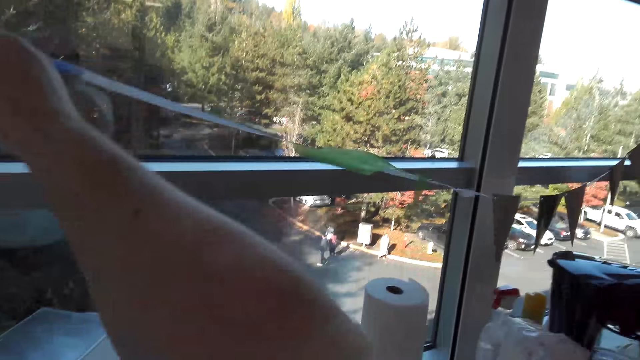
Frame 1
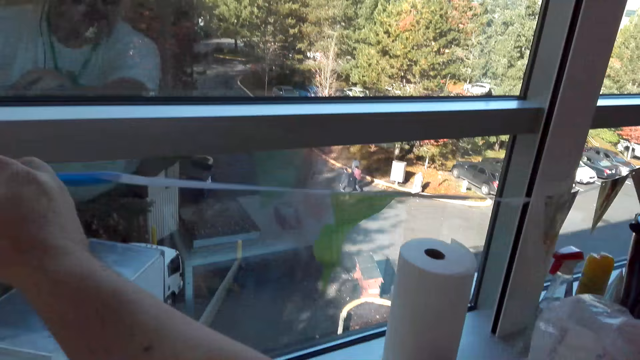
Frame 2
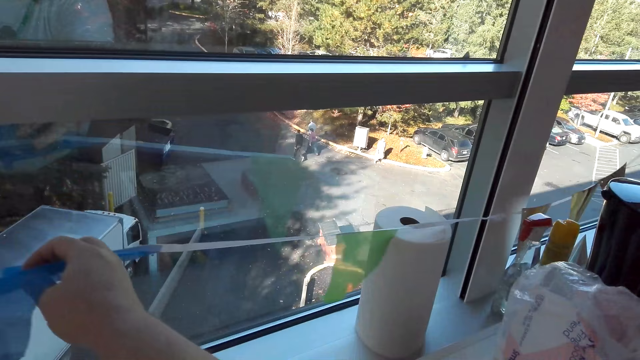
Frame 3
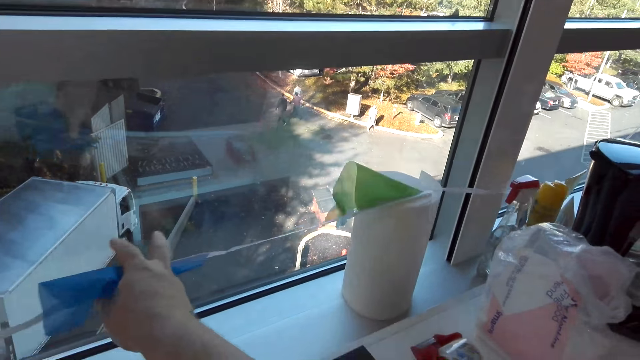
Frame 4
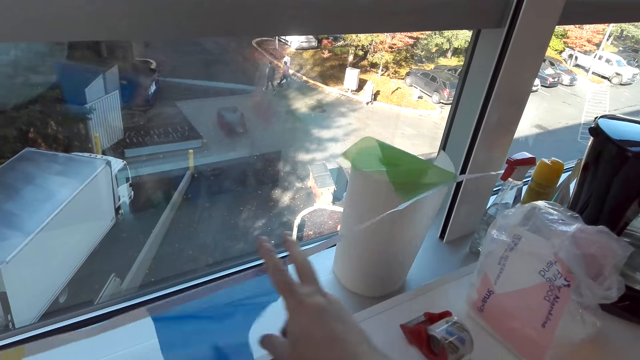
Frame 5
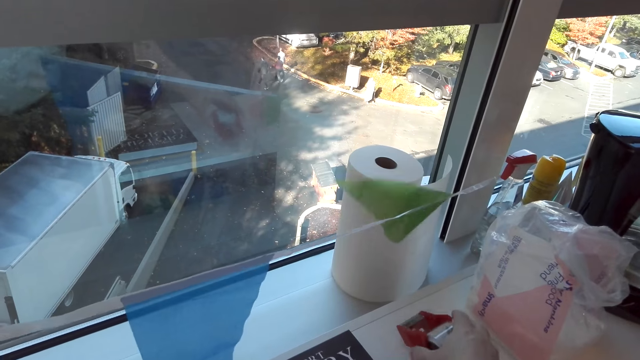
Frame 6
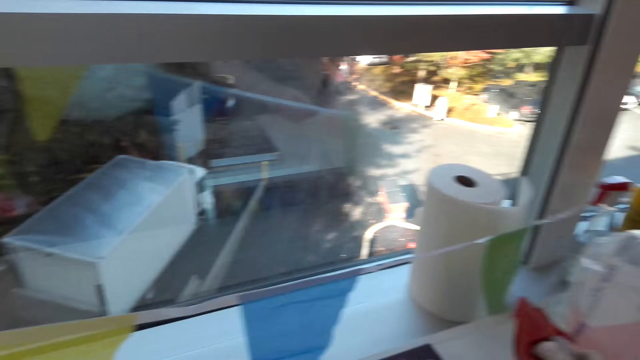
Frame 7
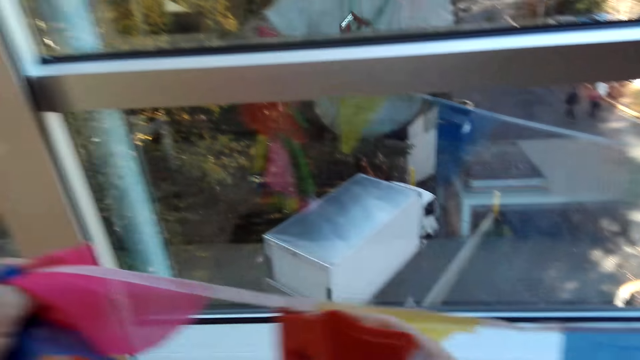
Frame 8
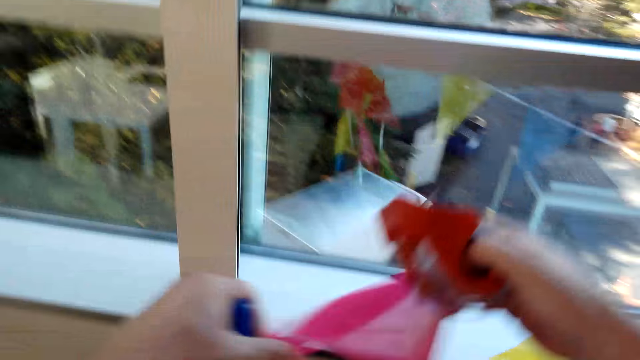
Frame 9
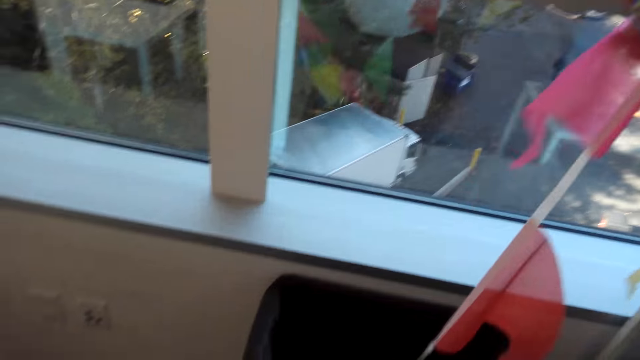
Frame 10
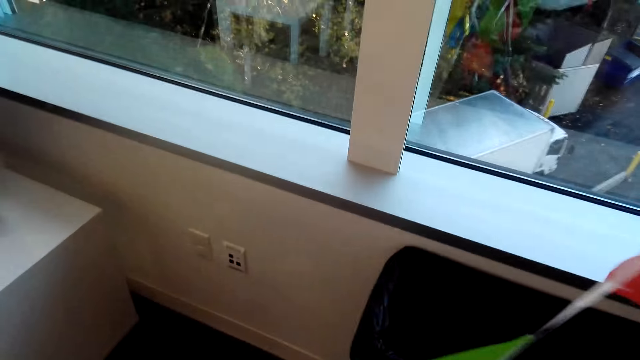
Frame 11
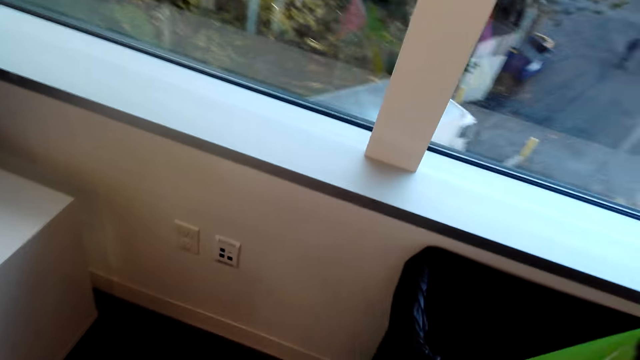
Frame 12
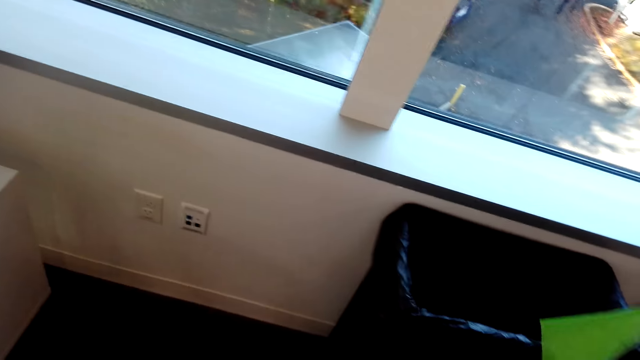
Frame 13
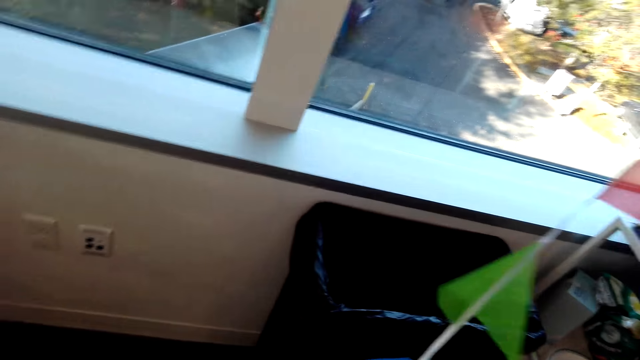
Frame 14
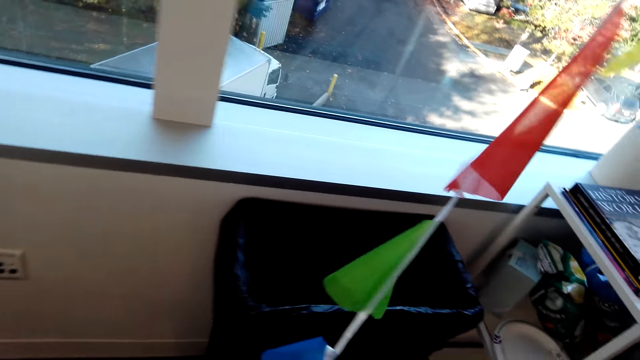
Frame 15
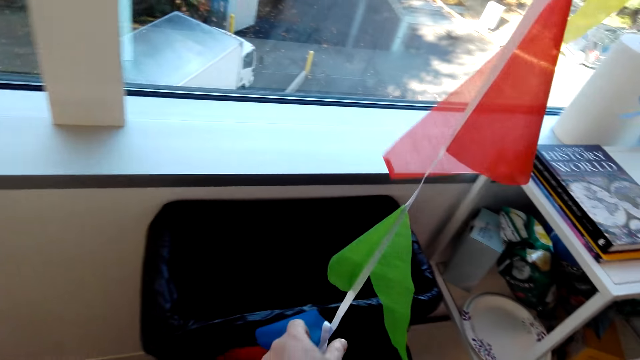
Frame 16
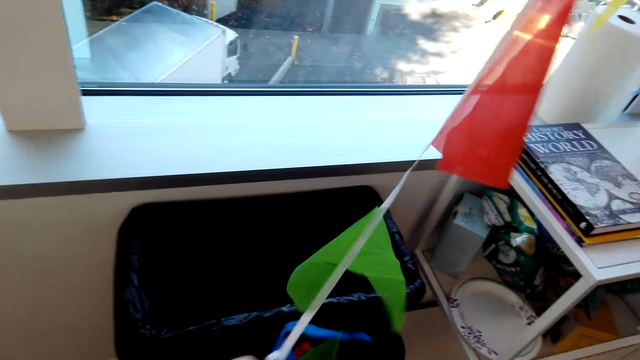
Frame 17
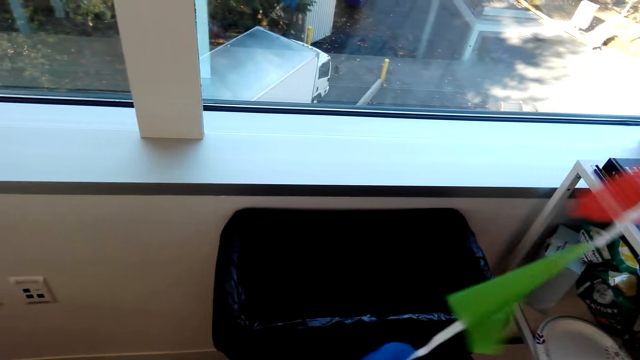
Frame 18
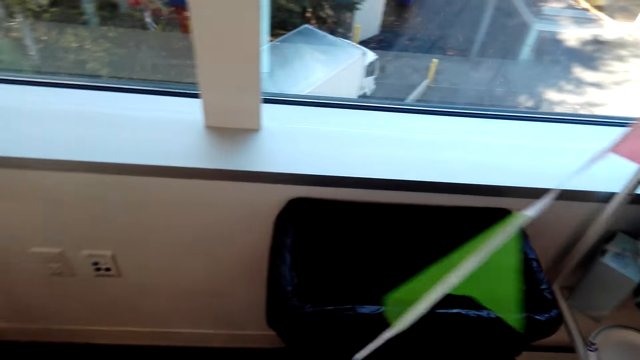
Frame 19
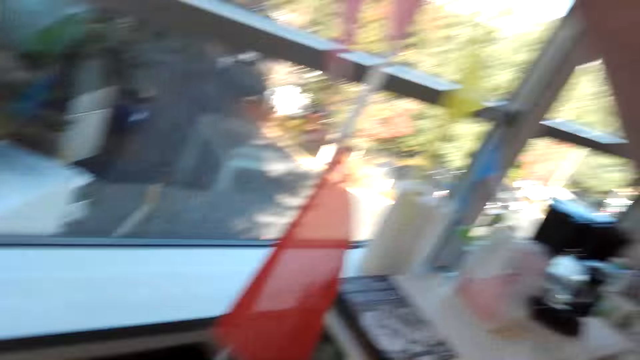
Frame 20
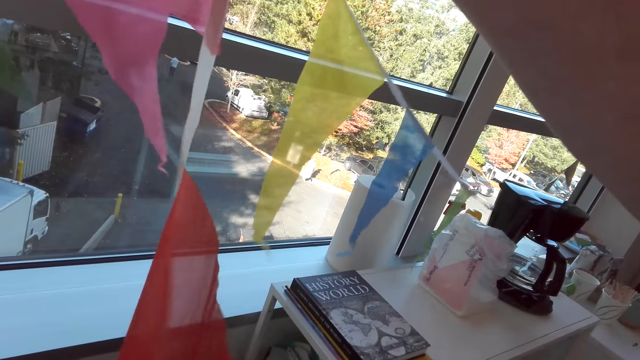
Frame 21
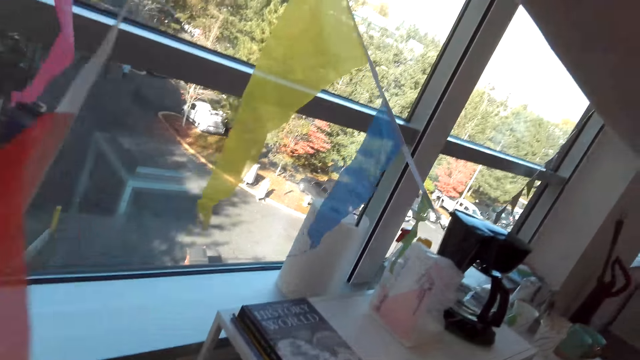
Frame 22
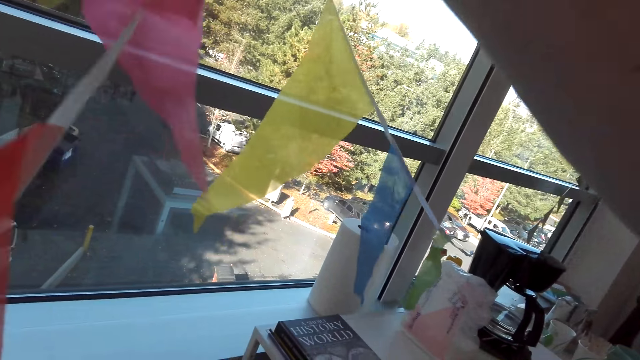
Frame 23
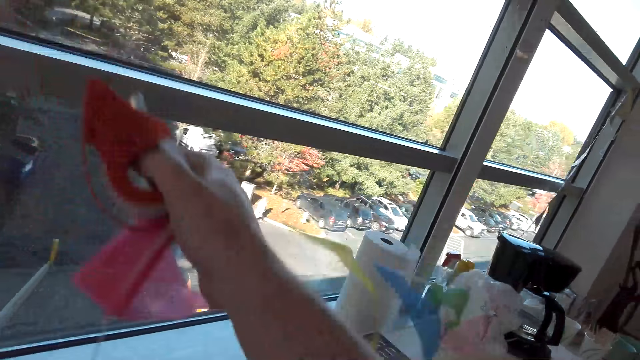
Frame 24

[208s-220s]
The camera wearer pulls the ribbon along the window. They pick up the sellotape. They check the ribbon.

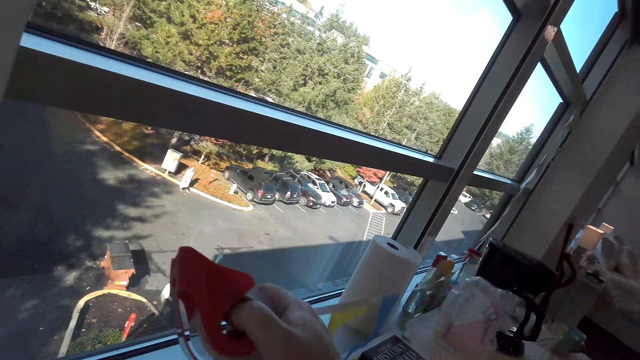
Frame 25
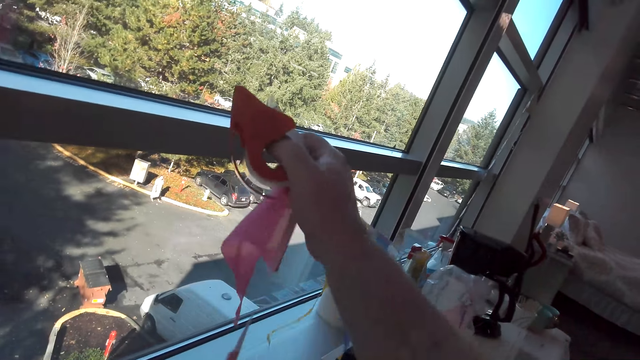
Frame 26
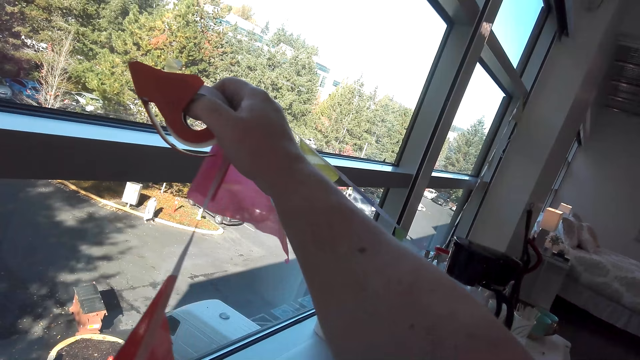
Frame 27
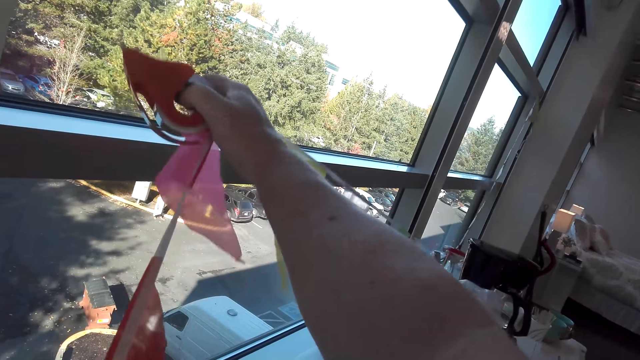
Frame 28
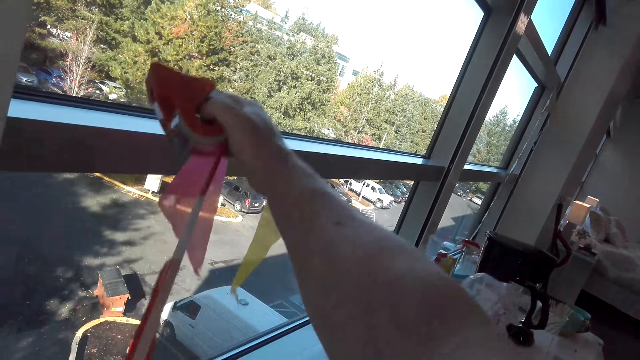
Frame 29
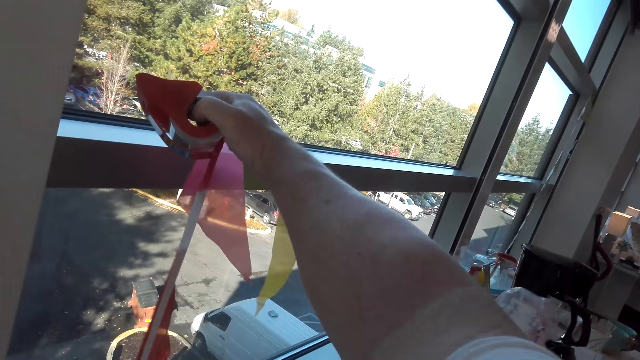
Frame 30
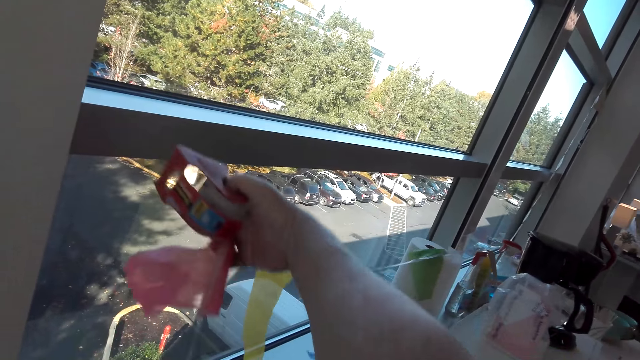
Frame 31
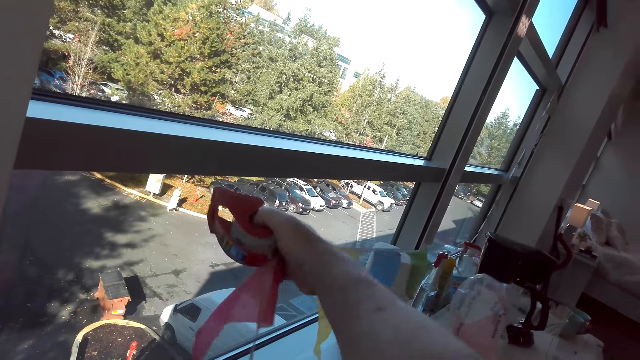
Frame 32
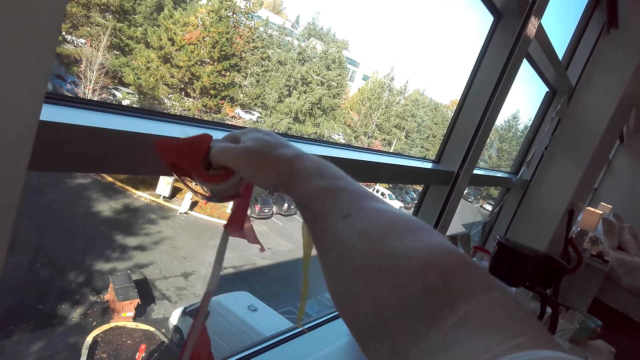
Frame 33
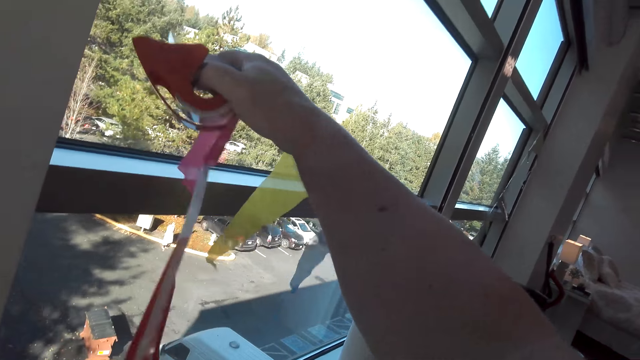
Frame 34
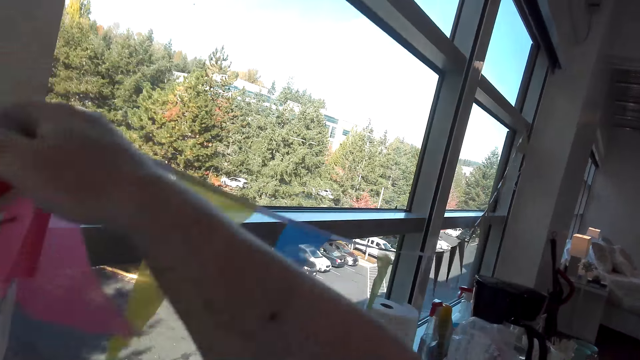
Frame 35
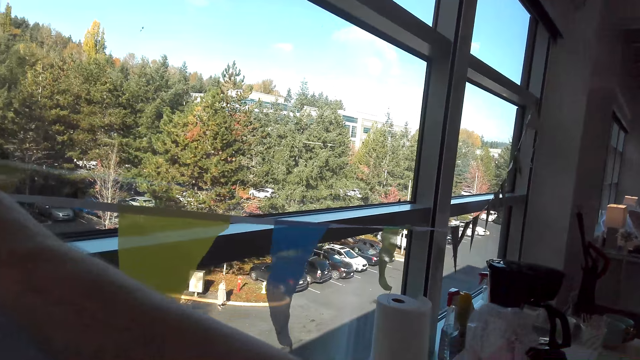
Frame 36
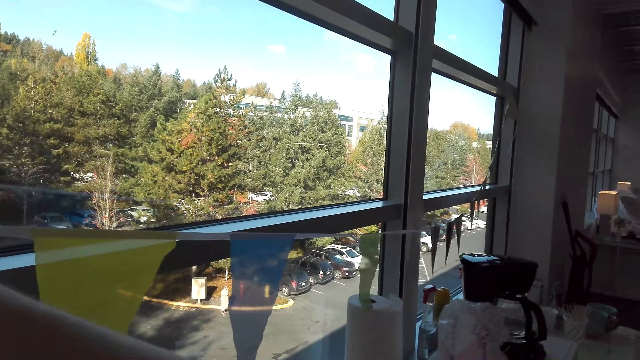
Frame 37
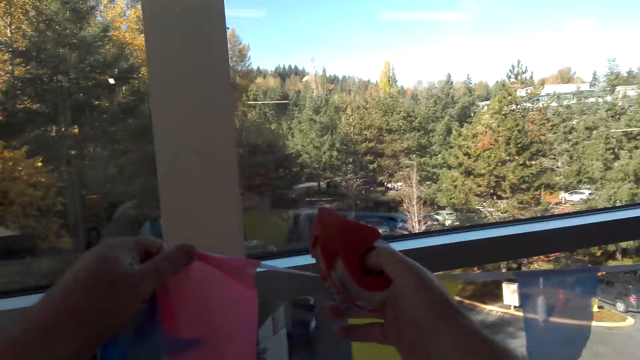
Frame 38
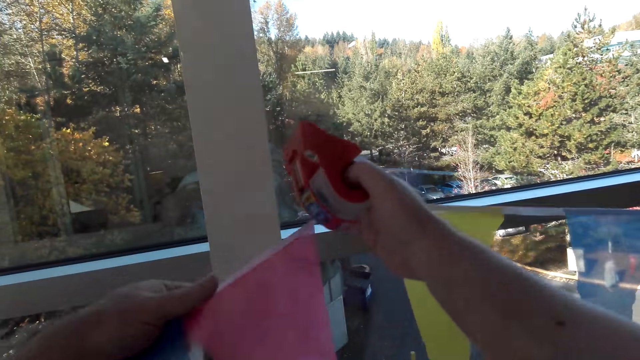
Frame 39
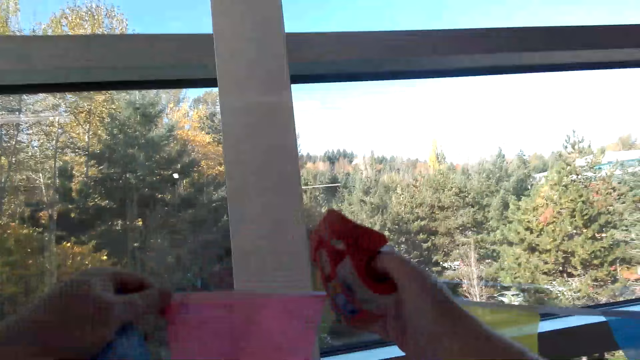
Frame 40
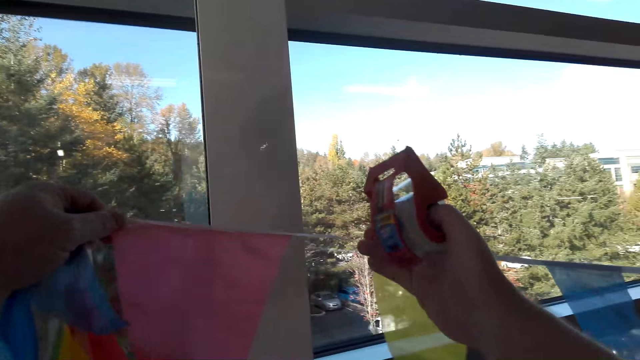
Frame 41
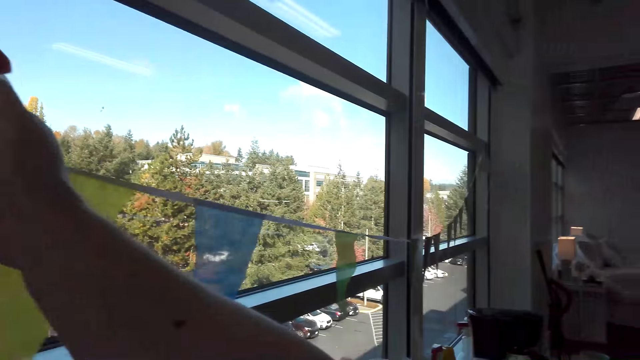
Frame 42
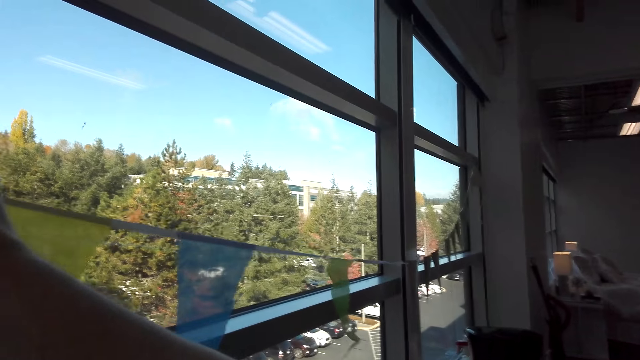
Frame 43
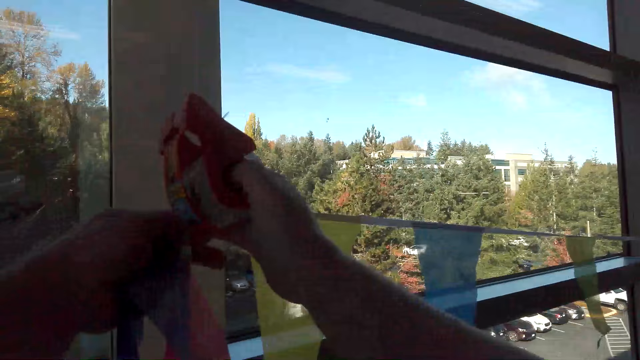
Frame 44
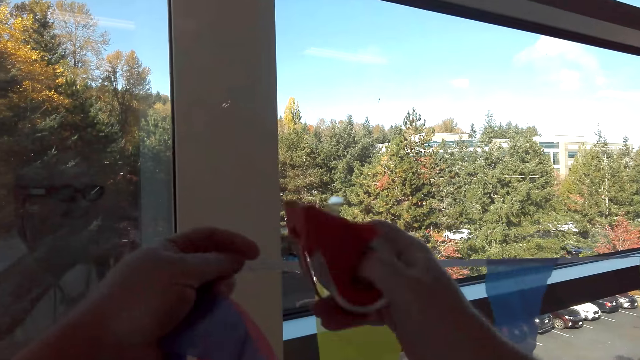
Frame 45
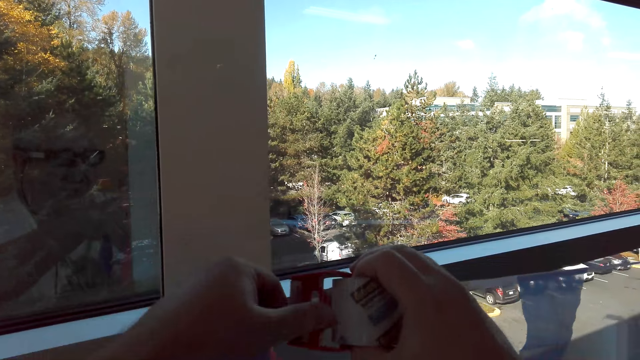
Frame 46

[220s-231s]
The camera wearer holds the window.
